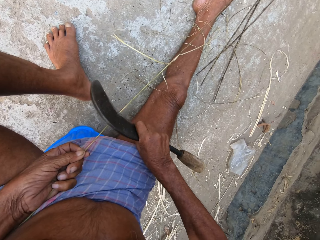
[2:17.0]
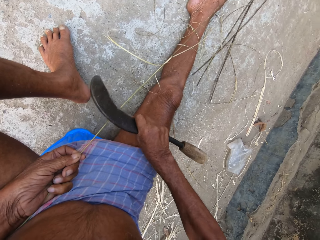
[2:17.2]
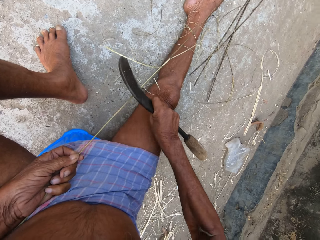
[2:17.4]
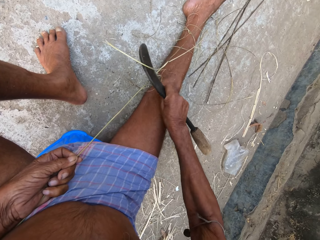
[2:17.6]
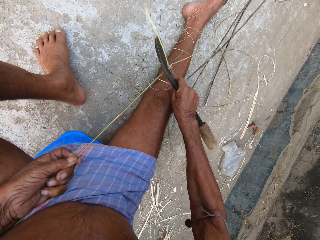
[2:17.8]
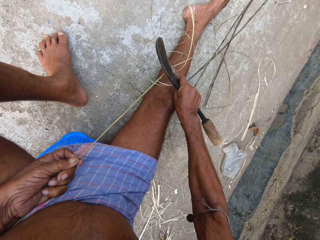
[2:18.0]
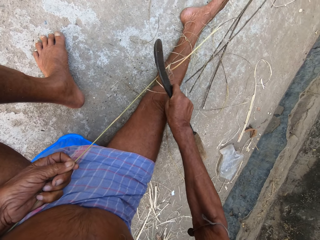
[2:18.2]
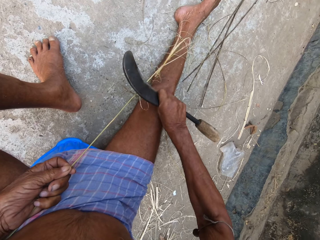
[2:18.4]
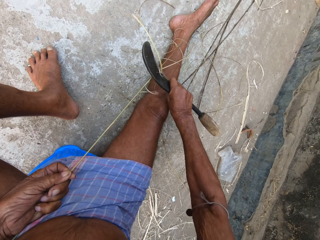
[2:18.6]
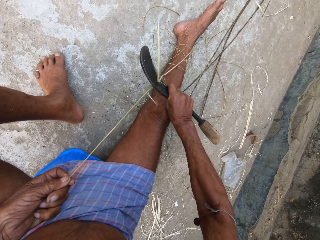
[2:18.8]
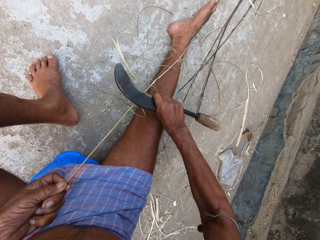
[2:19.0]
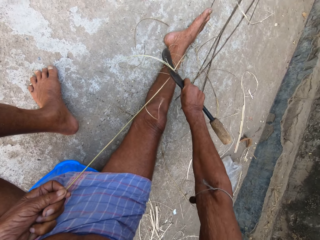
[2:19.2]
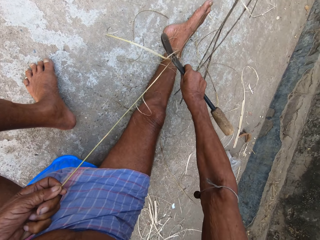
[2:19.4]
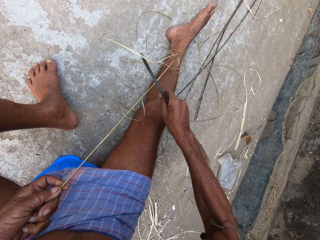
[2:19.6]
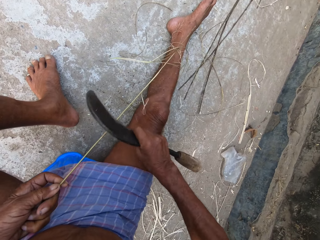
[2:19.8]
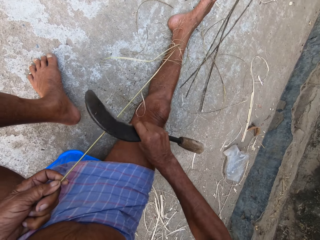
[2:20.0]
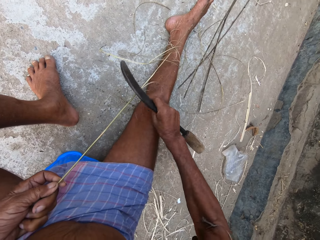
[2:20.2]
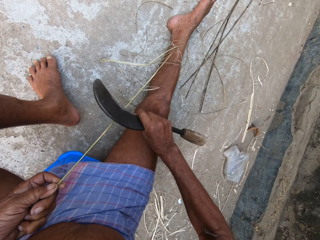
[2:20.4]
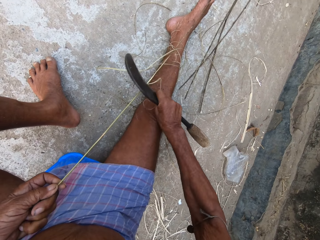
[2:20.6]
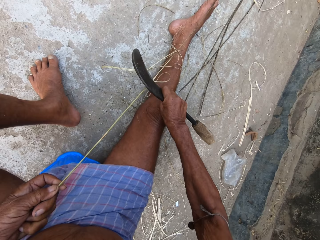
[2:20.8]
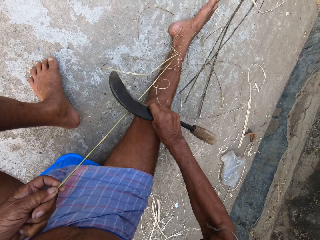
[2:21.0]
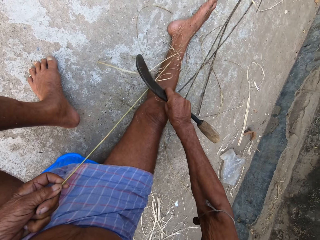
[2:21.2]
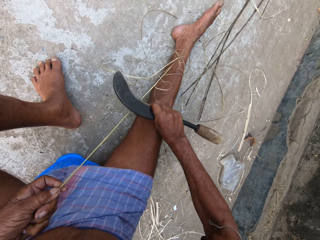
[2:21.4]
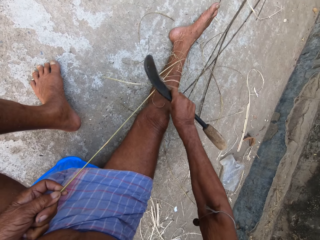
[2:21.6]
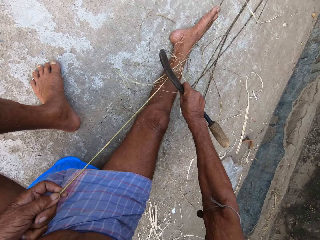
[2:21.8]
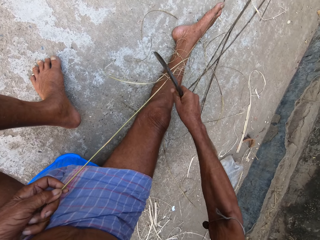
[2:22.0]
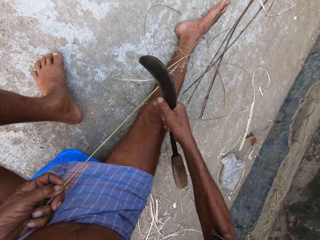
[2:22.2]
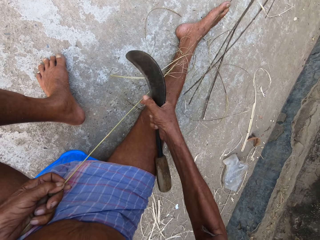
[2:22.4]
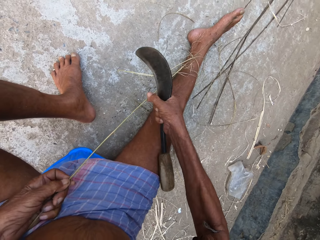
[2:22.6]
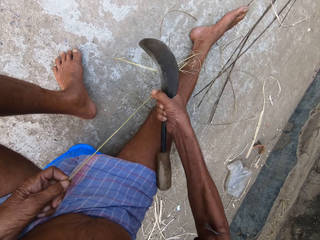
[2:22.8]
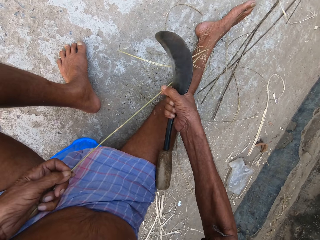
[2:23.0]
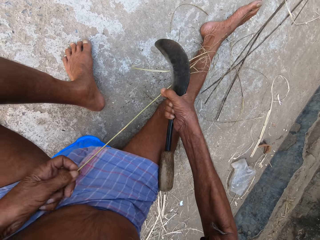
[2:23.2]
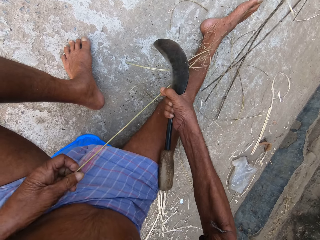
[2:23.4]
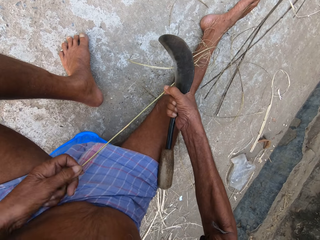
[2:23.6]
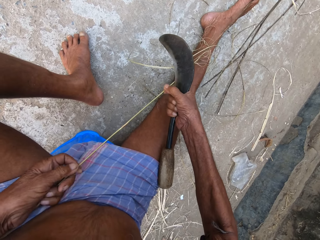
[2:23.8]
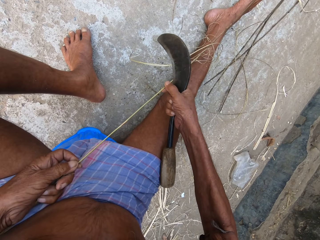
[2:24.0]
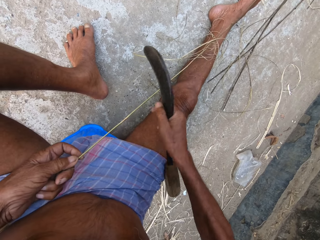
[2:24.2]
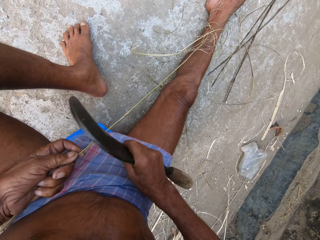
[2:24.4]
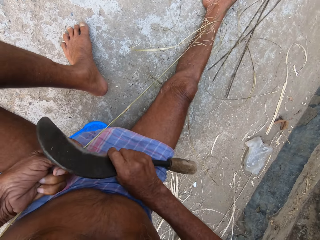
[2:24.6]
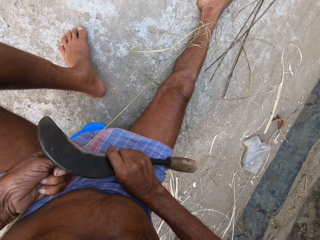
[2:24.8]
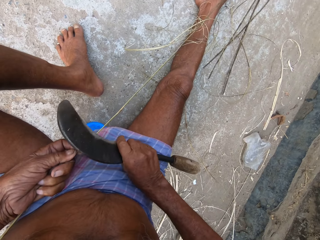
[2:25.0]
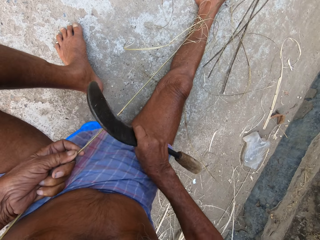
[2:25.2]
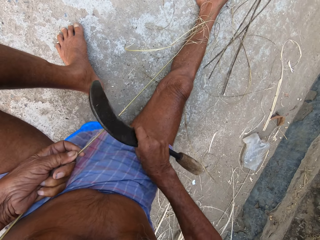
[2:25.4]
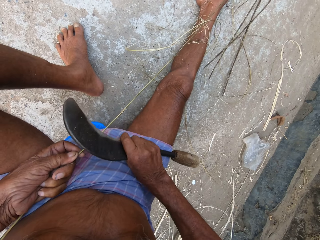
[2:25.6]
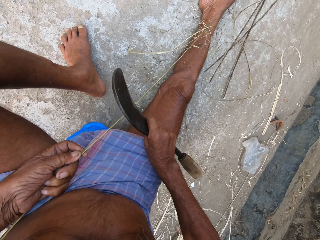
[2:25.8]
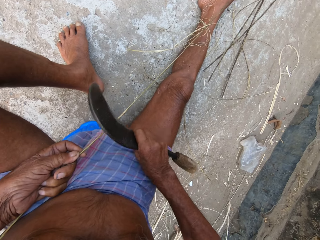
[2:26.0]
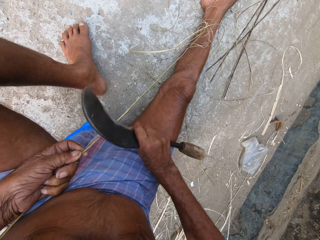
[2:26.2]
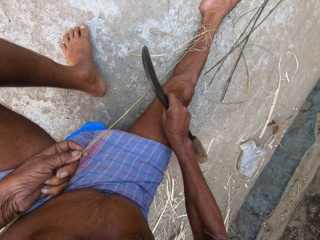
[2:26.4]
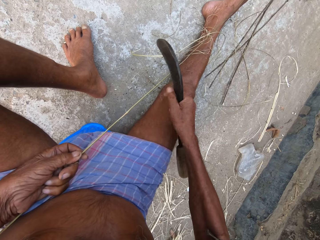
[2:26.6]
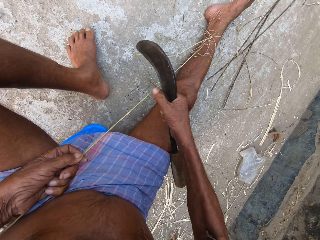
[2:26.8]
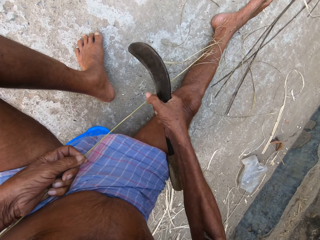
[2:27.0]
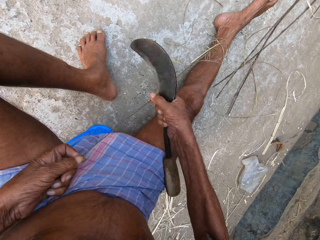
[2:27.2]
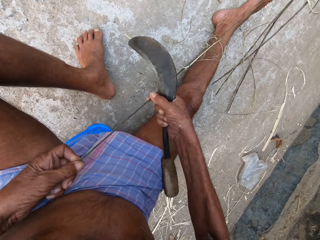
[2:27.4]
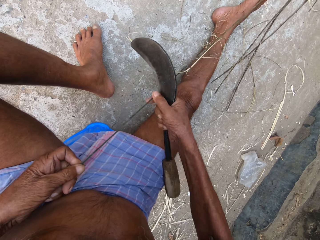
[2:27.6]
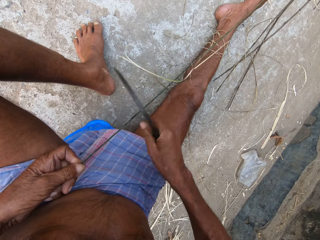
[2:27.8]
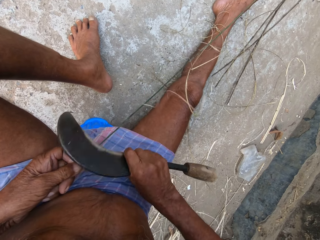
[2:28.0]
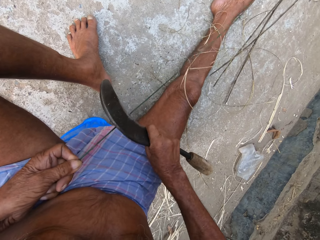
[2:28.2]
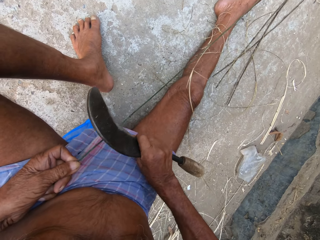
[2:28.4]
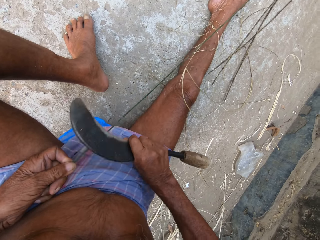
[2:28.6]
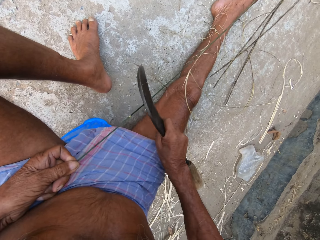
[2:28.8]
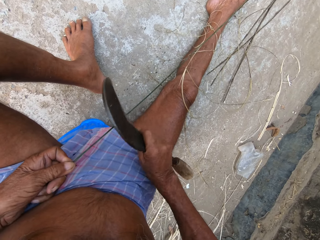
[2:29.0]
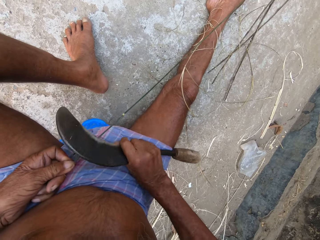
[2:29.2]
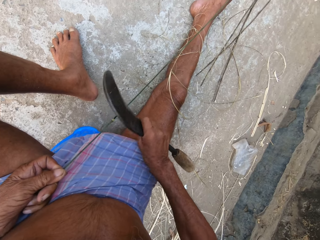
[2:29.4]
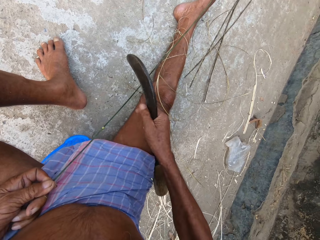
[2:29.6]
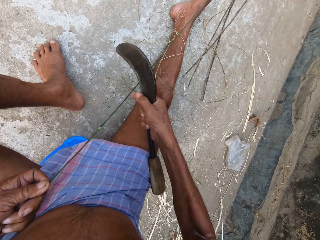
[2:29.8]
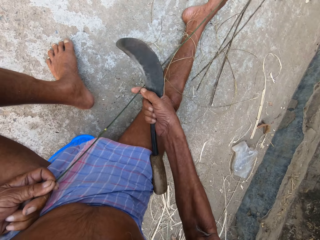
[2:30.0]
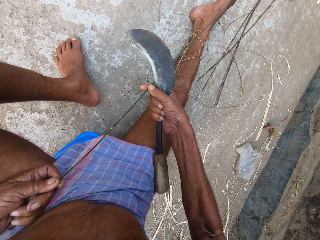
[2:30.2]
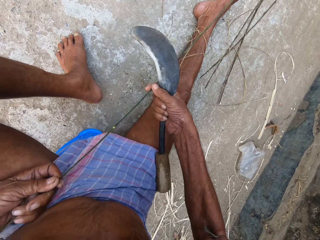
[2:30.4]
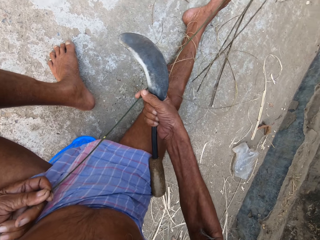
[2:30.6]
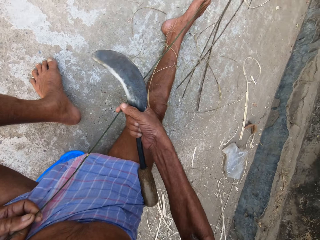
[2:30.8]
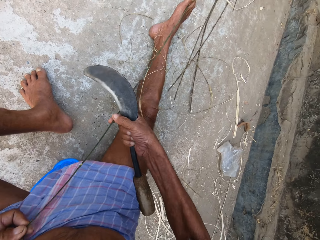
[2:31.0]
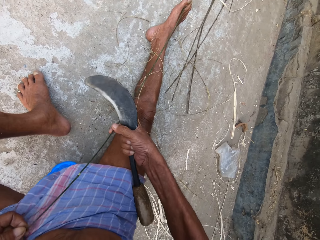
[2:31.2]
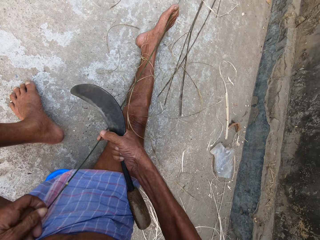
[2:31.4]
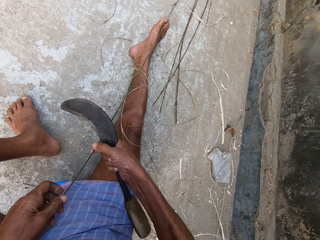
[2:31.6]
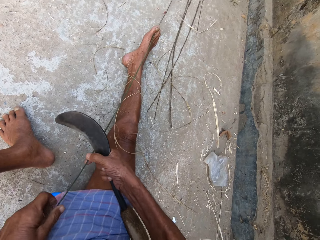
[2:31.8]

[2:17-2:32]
The camera wearer adjusts the bamboo cane or sisal with both hands. He trims the bamboo cane with the sickle in his right hand. He adjusts the bamboo cane with both hands. He holds the sisal. He trims the bamboo cane with the sickle in his right hand. He adjusts the bamboo cane with both hands.

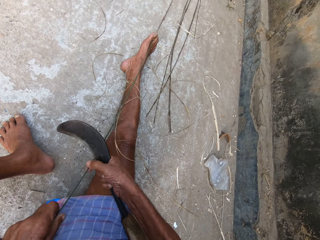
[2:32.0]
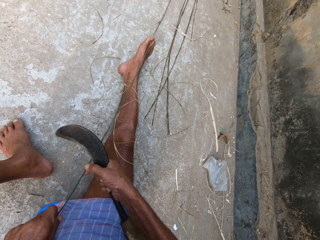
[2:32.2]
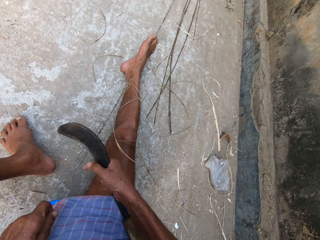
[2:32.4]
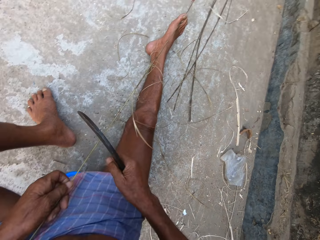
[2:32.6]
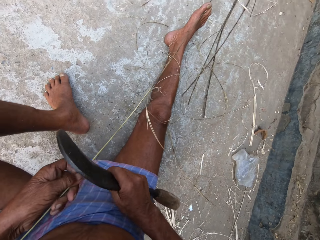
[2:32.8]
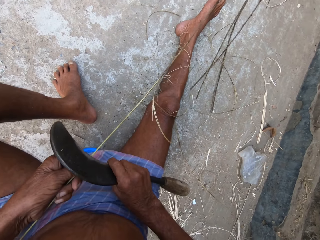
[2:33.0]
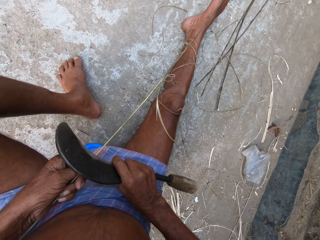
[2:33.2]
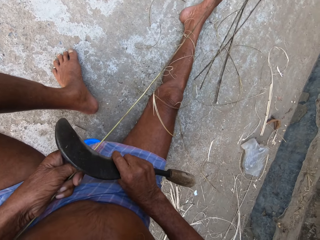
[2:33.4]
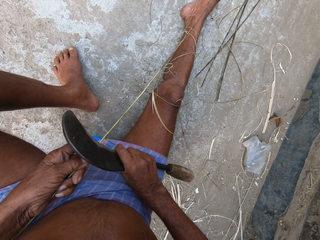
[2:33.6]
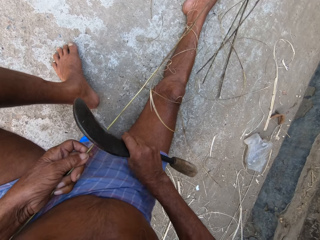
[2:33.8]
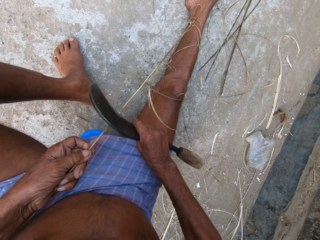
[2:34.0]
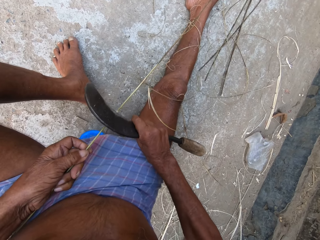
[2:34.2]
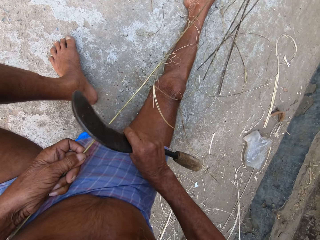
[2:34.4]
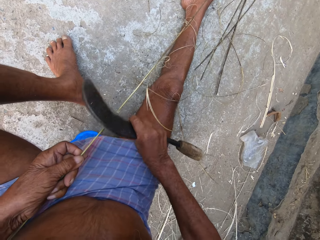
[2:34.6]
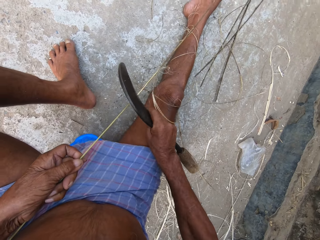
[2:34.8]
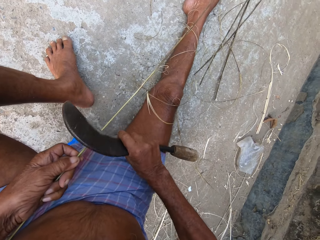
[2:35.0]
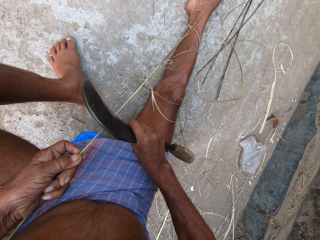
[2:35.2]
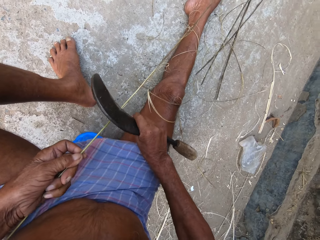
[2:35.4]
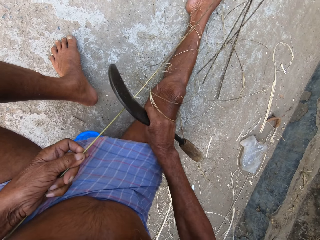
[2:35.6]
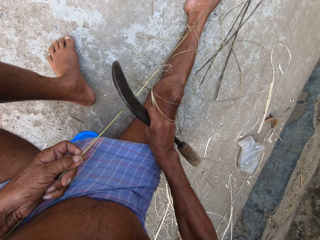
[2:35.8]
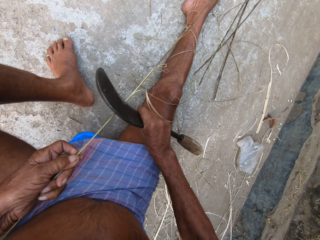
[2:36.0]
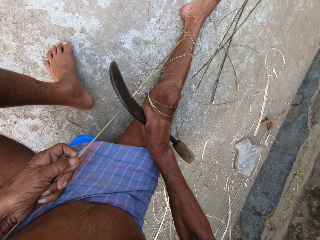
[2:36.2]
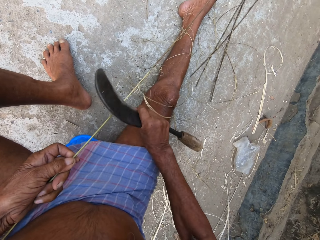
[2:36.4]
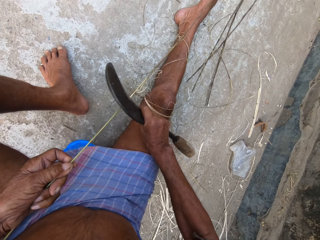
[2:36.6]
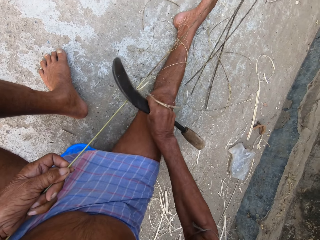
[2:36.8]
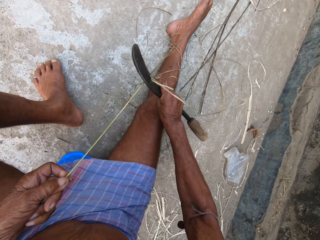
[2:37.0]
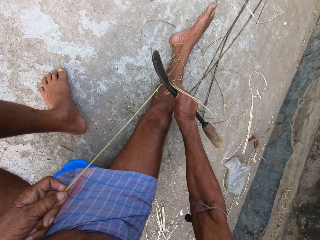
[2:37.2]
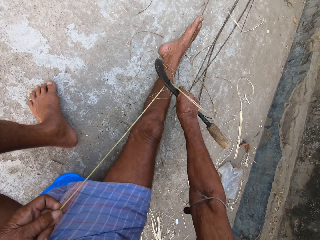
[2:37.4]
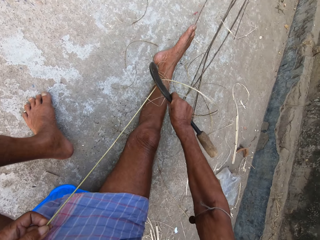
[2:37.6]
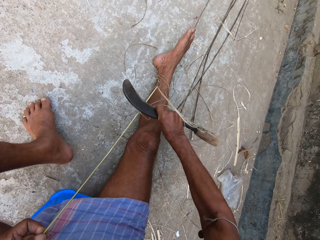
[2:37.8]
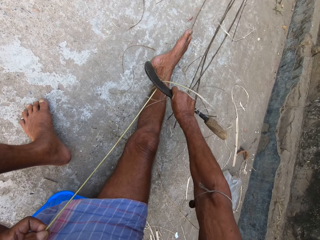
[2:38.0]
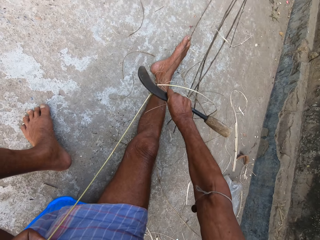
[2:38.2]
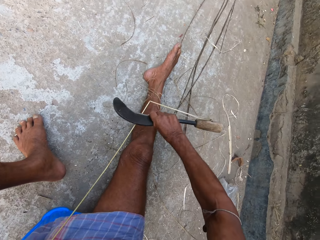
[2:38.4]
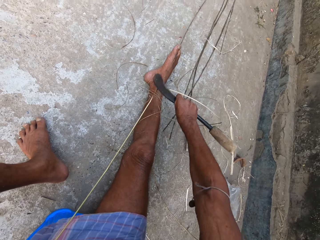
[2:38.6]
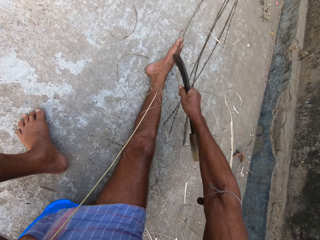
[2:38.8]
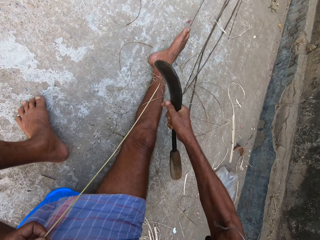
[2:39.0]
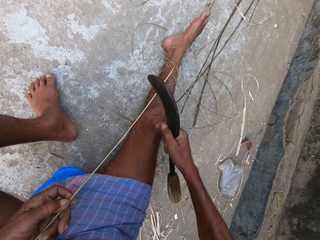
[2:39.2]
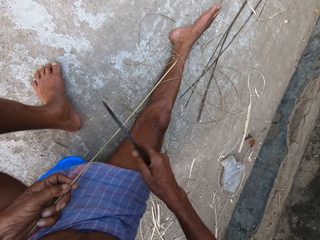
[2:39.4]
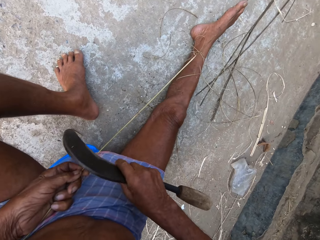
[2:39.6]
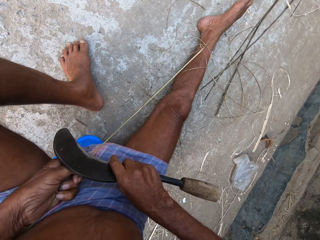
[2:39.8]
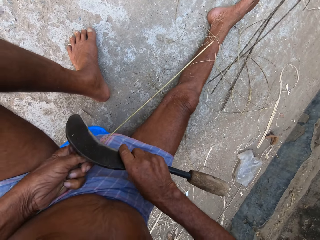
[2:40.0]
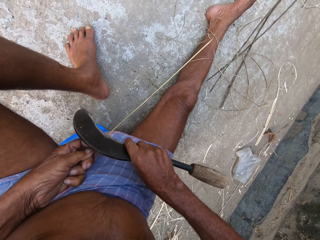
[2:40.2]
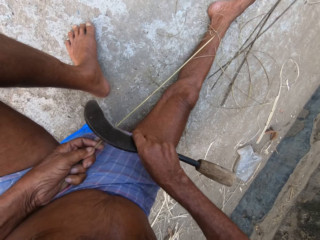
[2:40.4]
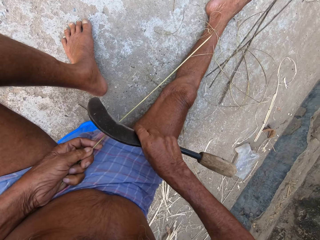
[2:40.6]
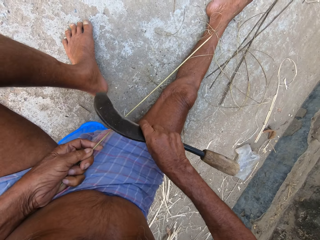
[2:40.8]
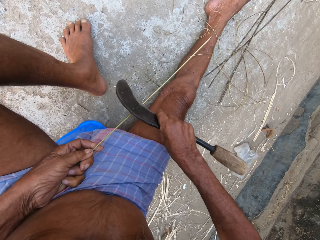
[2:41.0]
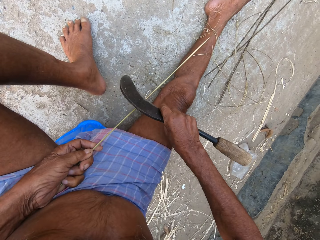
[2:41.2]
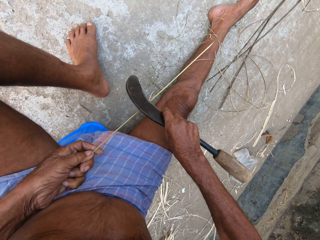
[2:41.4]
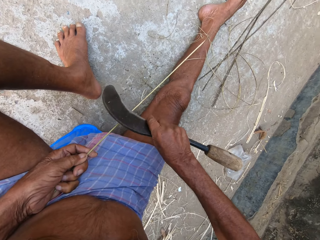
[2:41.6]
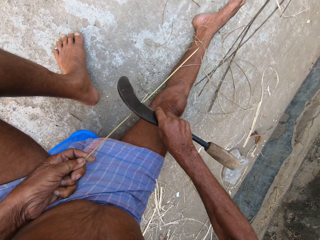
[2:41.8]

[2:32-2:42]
The camera wearer trims the bamboo cane with the sickle in his right hand.
